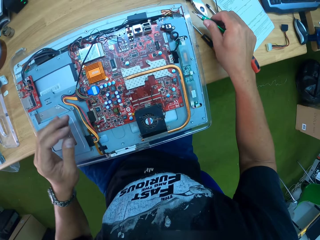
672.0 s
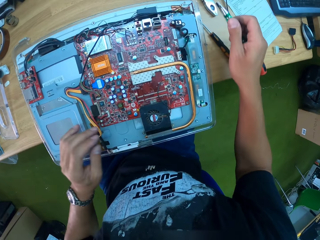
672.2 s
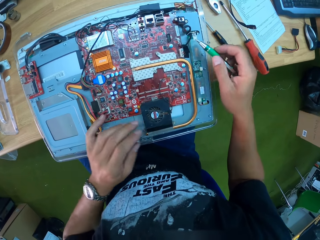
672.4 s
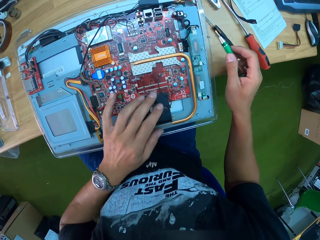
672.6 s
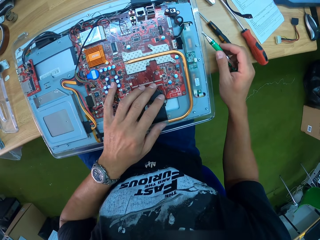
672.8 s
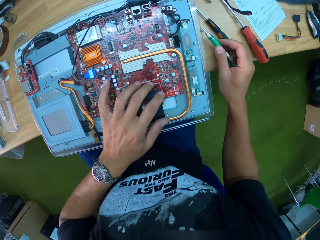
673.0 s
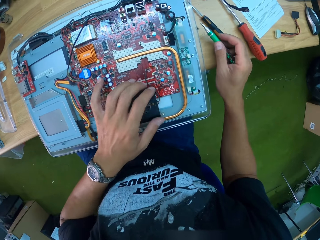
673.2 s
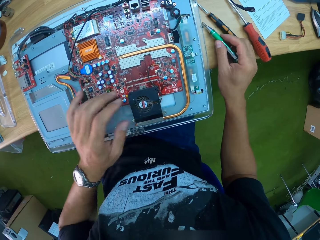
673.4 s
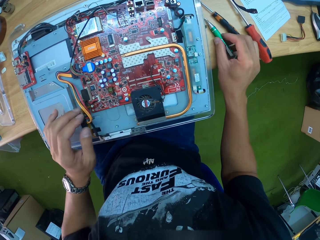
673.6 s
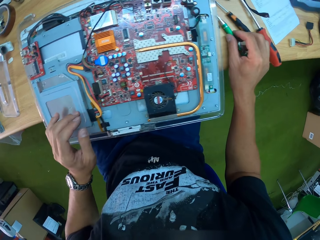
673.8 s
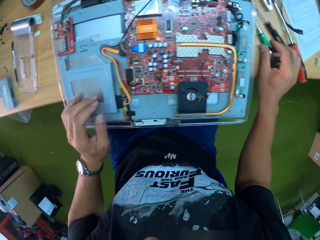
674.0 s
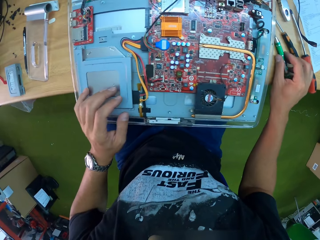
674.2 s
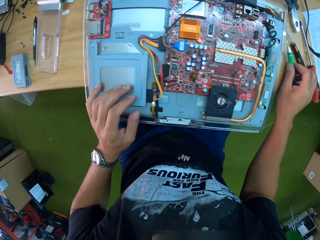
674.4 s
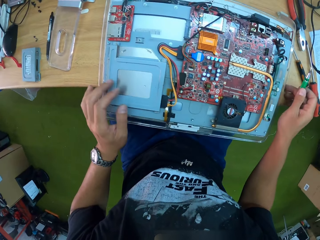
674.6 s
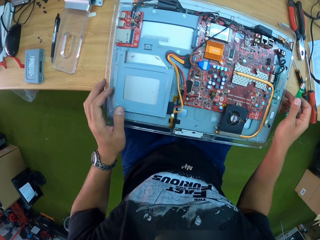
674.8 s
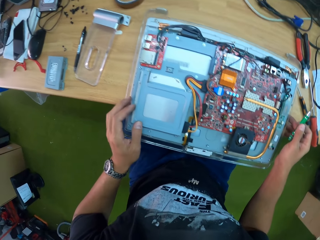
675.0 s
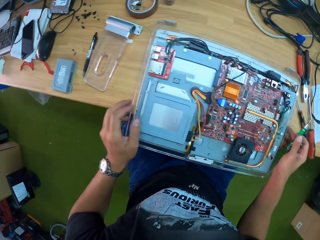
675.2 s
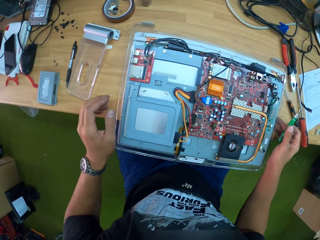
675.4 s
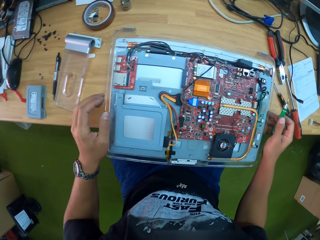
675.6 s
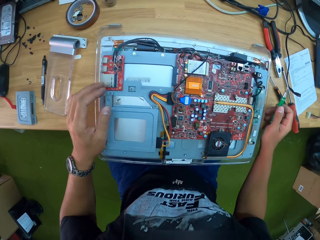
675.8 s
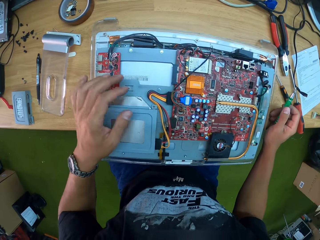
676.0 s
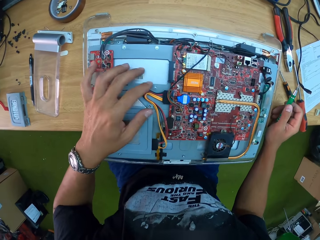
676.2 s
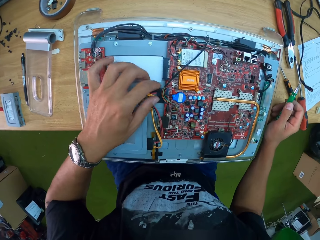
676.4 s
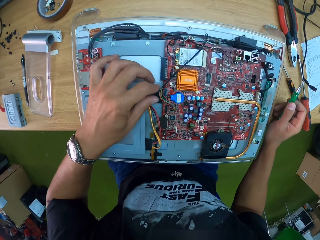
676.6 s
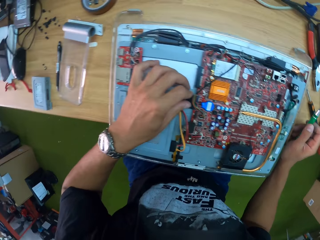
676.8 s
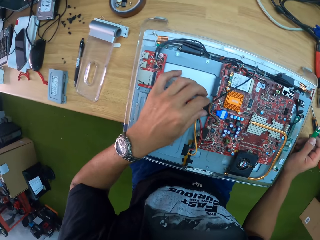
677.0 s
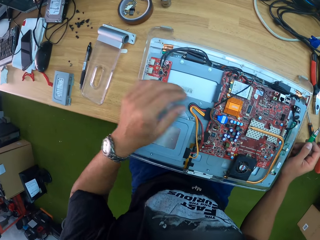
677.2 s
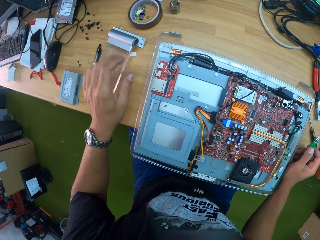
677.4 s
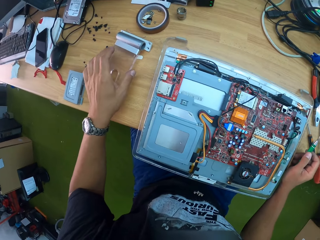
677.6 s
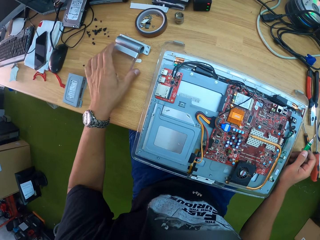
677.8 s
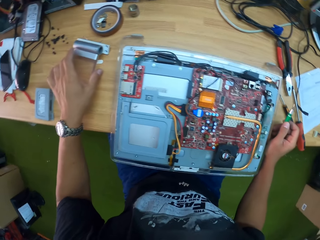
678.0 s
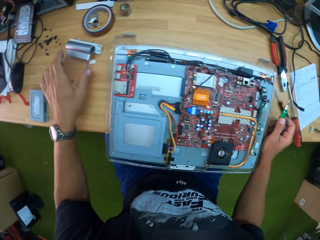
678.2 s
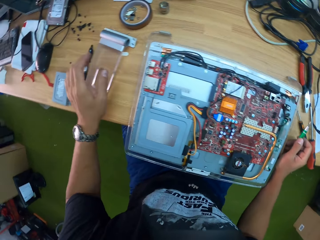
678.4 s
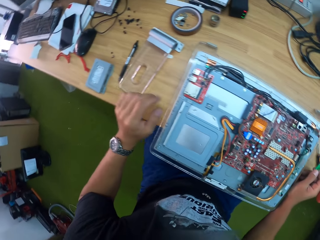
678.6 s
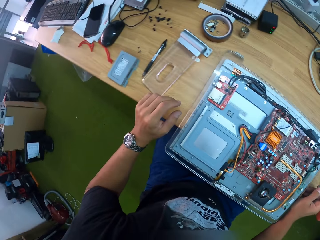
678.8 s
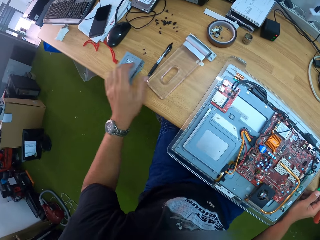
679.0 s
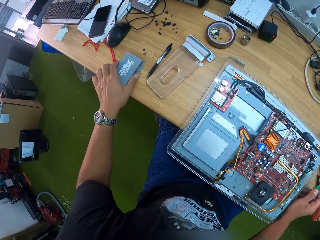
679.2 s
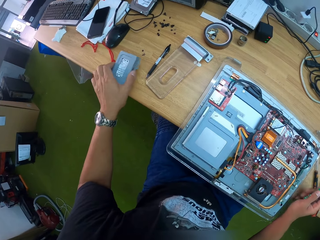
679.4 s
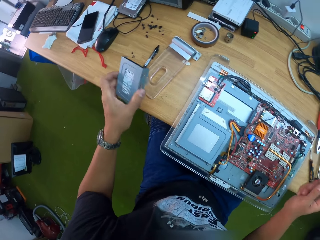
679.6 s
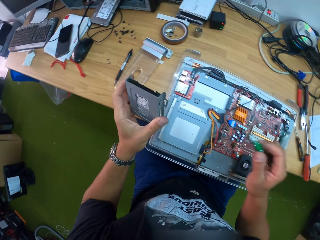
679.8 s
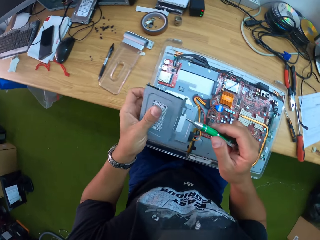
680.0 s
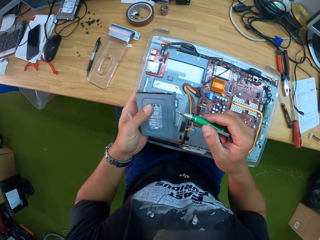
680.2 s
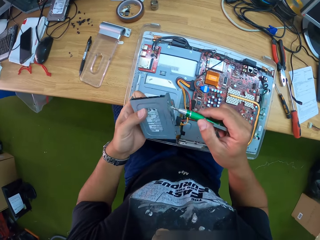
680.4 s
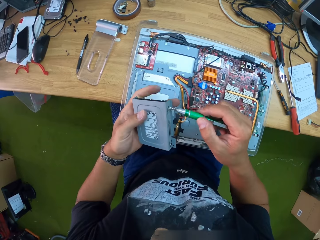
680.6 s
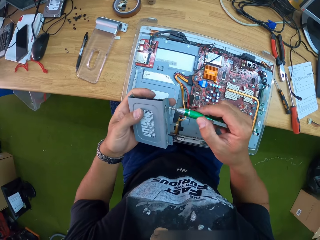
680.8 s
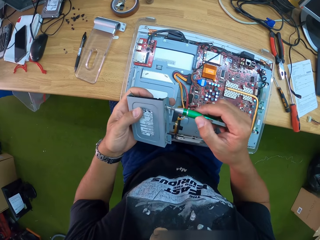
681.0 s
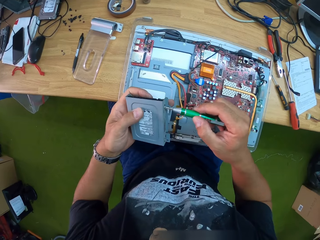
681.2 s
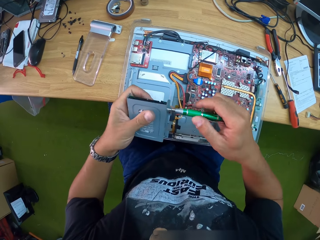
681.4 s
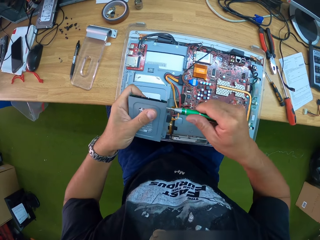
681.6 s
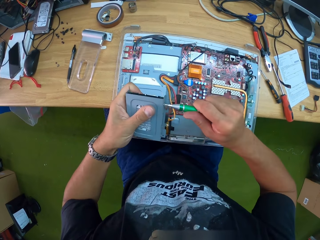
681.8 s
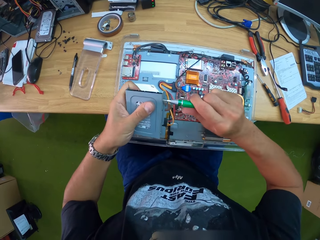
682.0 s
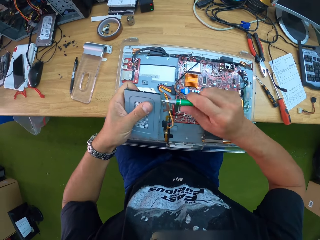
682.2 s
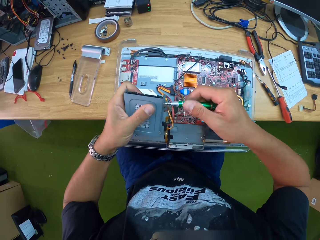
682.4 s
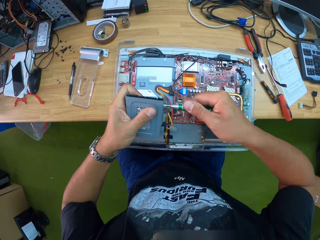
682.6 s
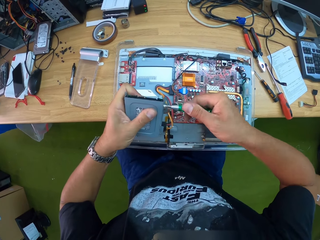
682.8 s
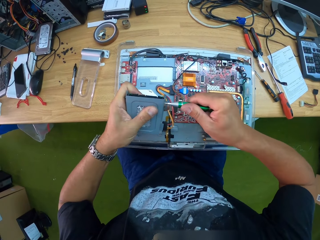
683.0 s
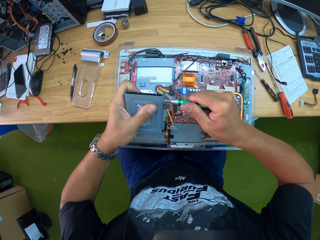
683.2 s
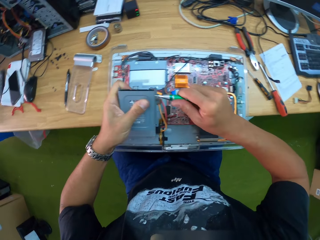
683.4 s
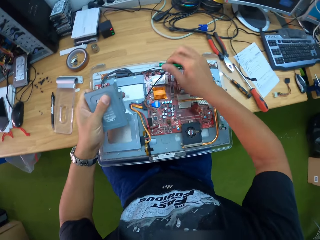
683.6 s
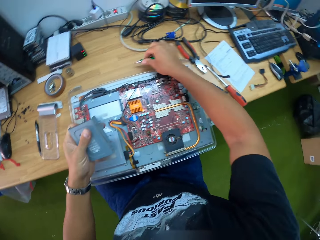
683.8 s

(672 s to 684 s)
The camera wearer drops the screwdriver. He holds the wire. He picks up a hard disk from the workbench with his left hand. He loosens a screw from the hard disk with the screwdriver in his right hand. He tightens the screw.

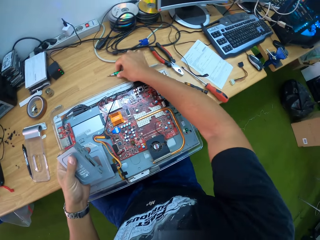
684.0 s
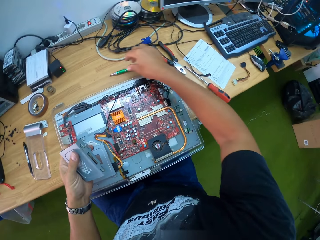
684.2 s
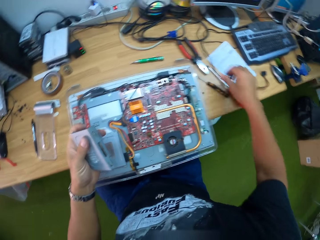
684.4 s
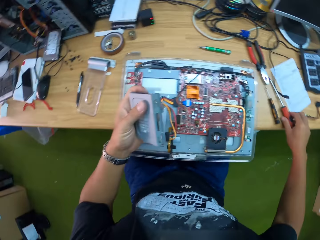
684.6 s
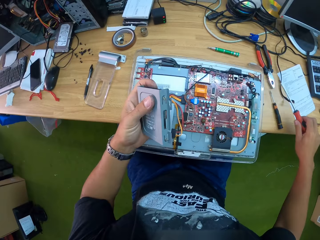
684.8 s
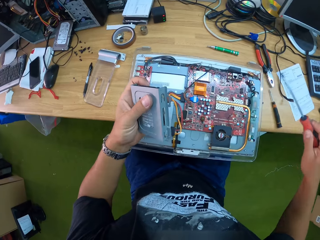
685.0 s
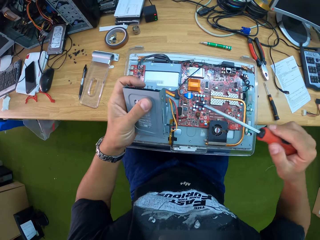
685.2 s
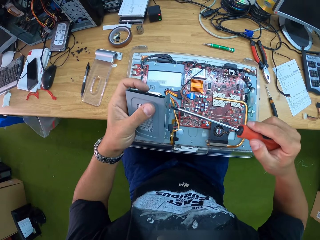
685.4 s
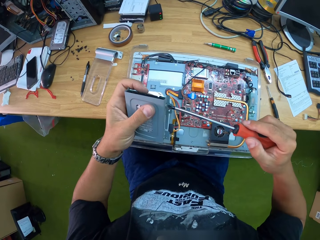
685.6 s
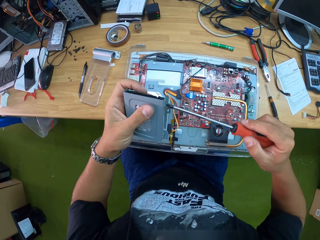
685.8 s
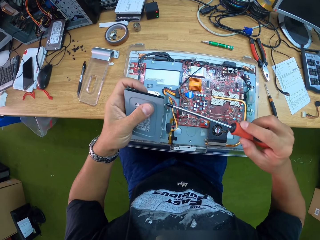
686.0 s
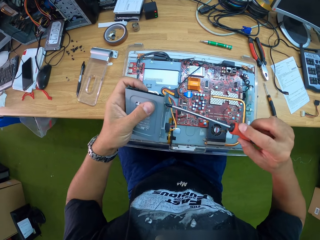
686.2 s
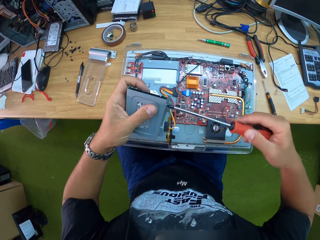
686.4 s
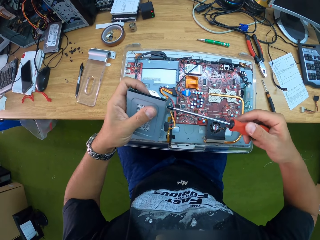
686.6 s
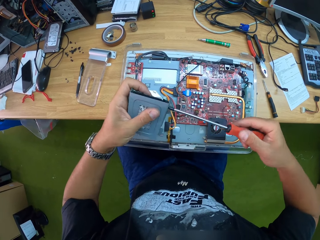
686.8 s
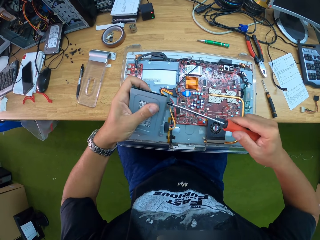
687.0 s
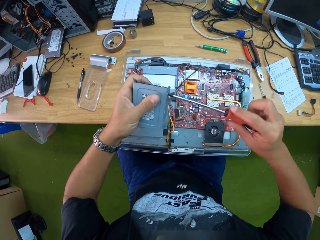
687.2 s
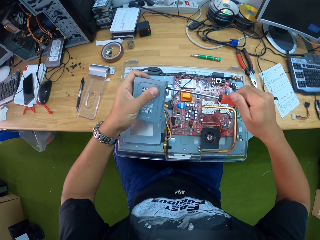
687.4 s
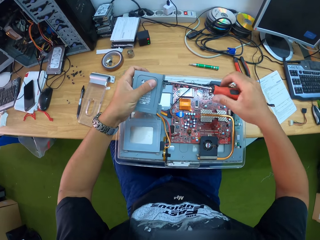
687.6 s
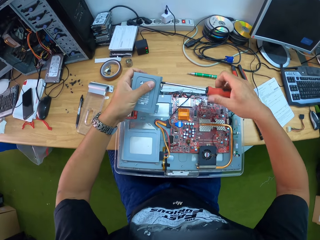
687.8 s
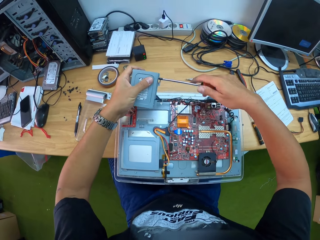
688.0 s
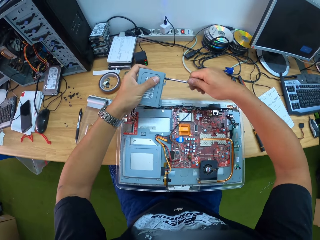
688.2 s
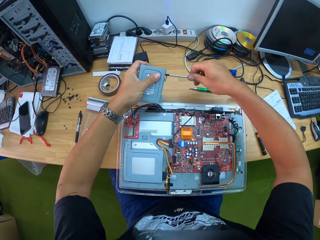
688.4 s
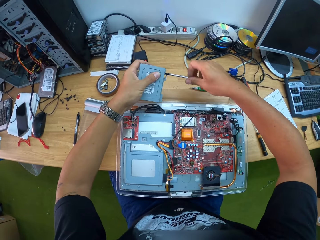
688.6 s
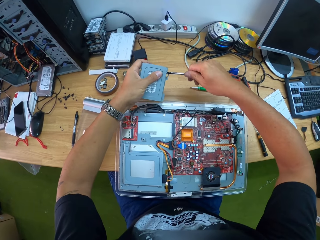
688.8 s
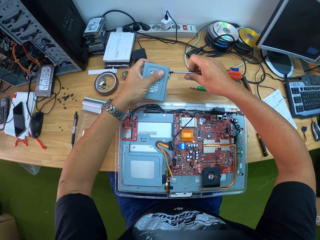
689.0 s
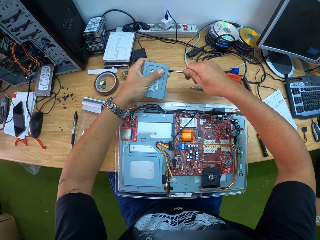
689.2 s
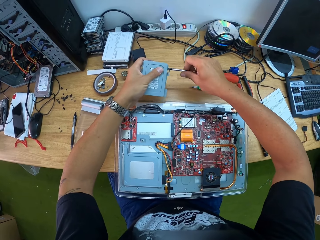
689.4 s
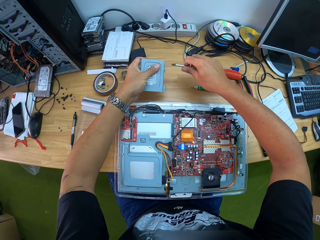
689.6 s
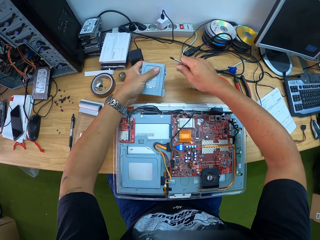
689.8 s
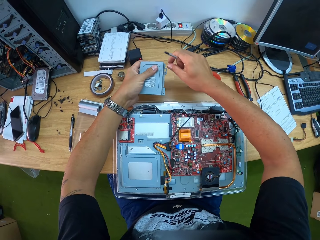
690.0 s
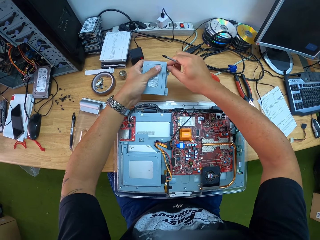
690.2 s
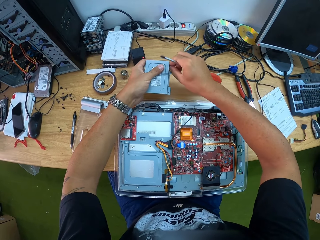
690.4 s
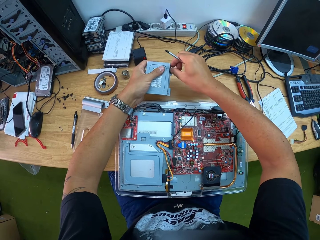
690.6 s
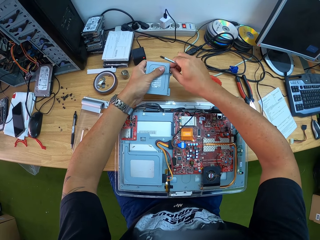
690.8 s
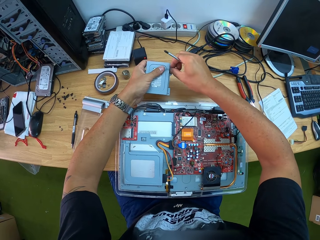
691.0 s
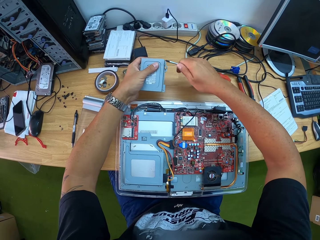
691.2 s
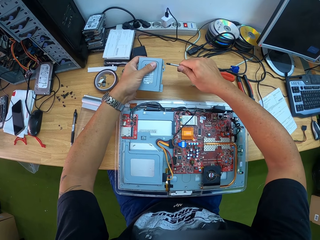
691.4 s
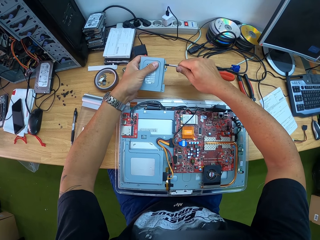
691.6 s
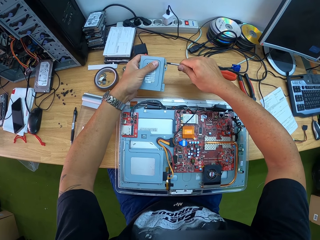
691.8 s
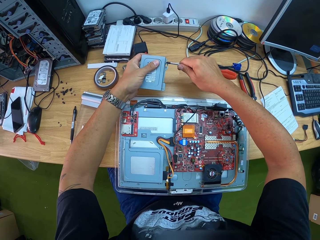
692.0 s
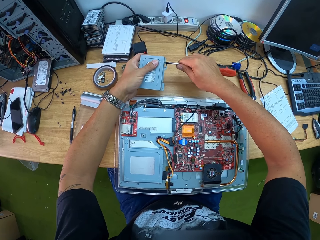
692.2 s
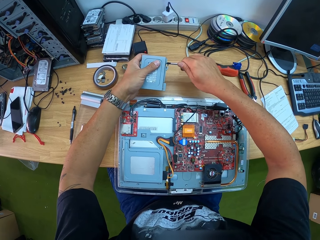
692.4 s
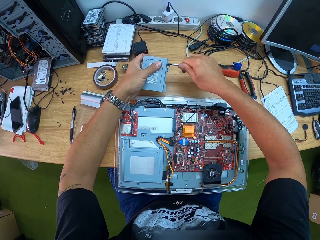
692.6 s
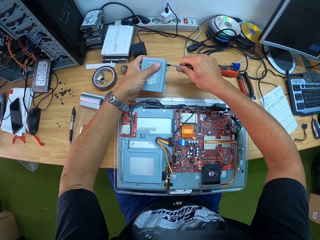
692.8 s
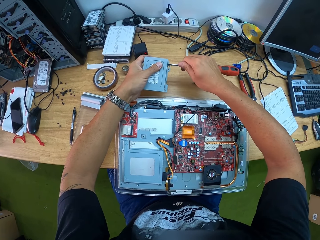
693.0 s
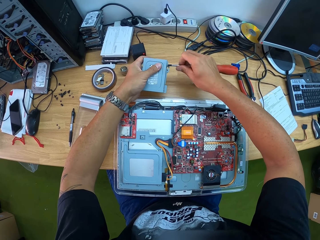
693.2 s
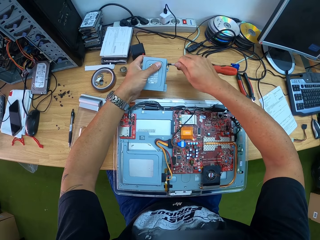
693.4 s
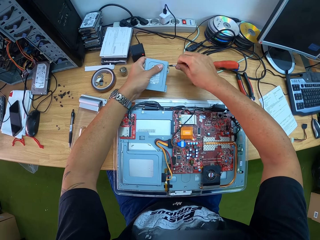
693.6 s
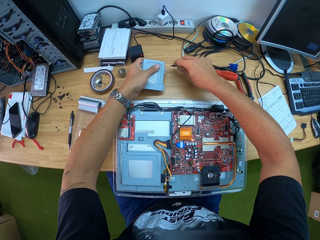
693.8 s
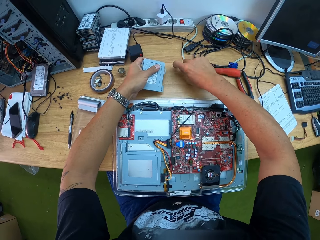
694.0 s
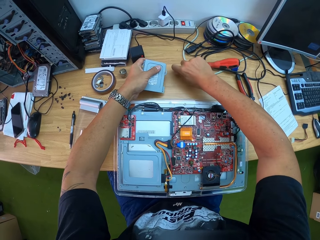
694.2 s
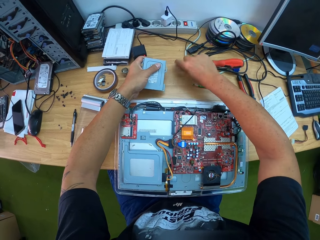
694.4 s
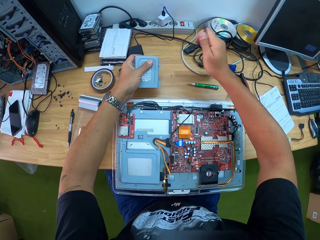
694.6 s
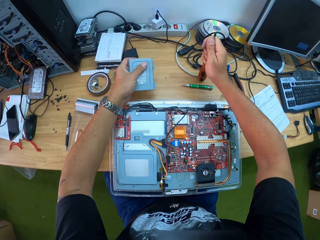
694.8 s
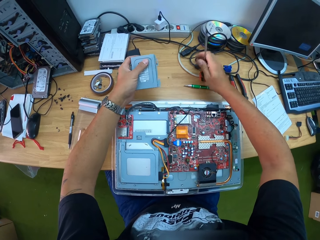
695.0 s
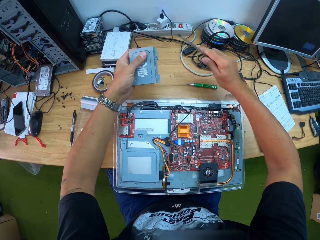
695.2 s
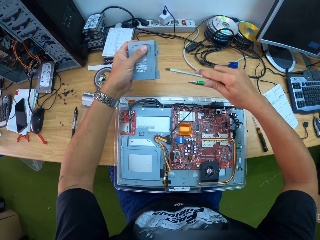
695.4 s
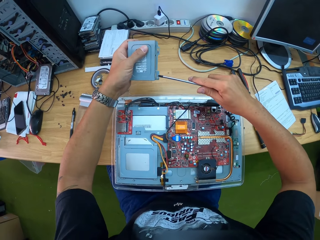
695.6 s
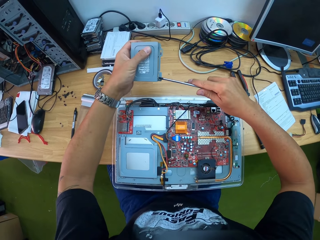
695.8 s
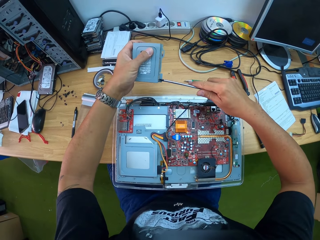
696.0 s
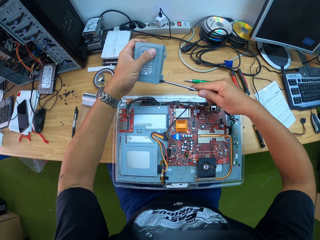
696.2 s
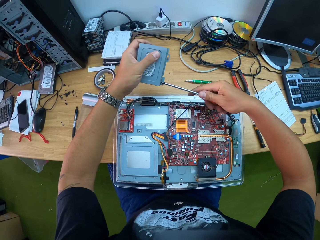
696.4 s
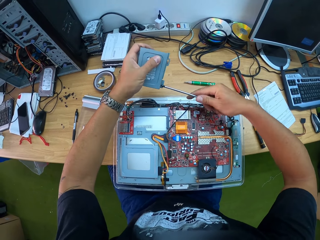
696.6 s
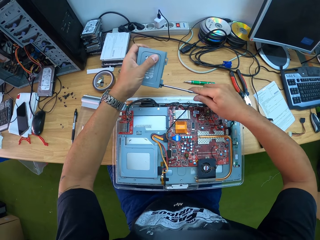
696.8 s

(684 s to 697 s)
The camera wearer drops the screwdriver on the workbench with his right hand. He picks up the screwdriver on the workbench with his right hand. He loosens a screw from the hard disk with the screwdriver in his right hand. He loosens the screw from the hard disk with his right hand. He loosens the screw from the hard disk with the screwdriver in his right hand. He drops the screw attached to the screwdriver on the workbench with his right hand. He loosens a screw from the hard disk with the screwdriver in his right hand.
